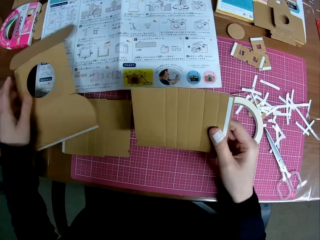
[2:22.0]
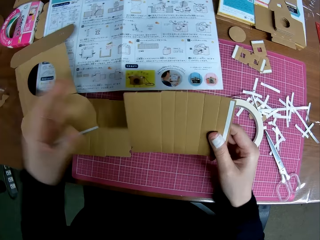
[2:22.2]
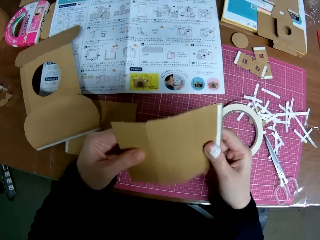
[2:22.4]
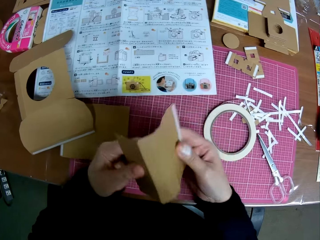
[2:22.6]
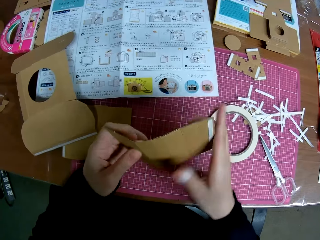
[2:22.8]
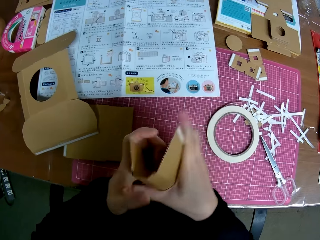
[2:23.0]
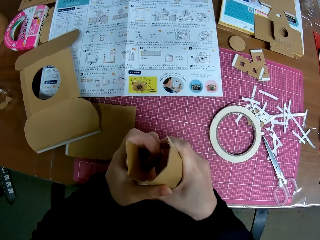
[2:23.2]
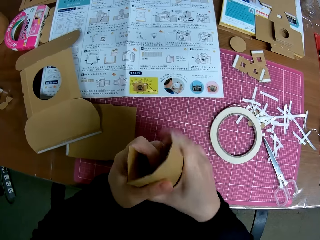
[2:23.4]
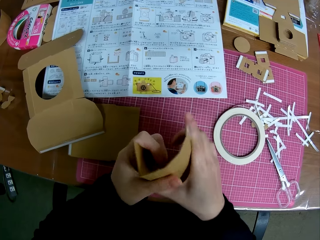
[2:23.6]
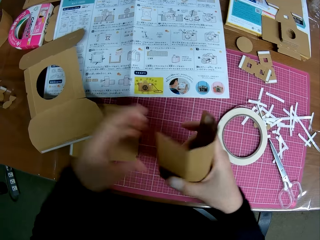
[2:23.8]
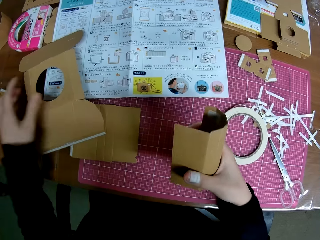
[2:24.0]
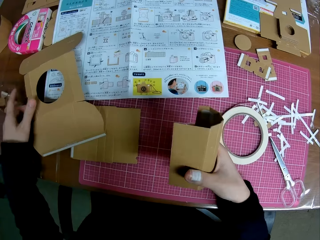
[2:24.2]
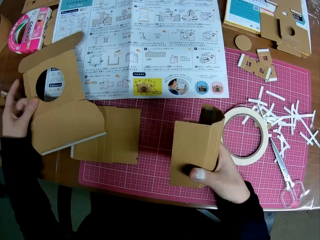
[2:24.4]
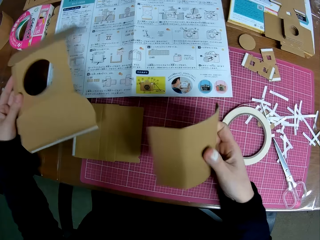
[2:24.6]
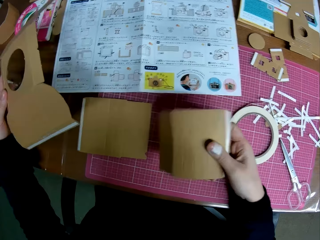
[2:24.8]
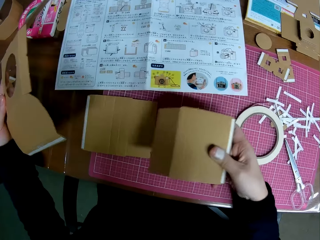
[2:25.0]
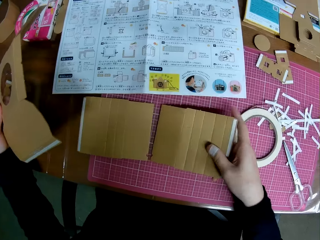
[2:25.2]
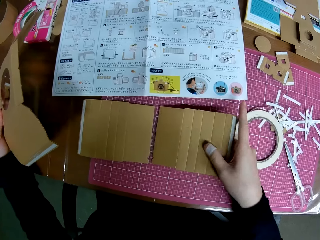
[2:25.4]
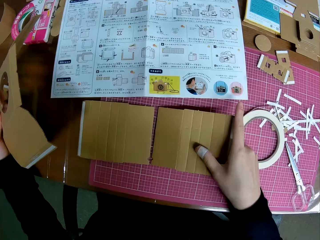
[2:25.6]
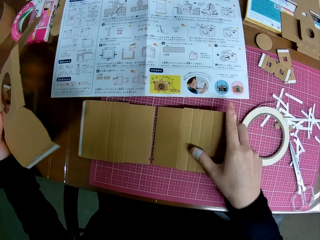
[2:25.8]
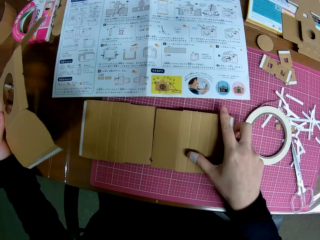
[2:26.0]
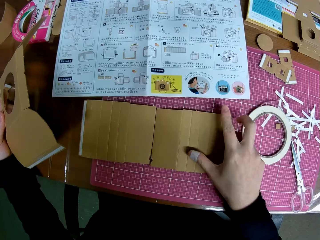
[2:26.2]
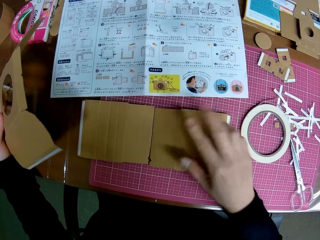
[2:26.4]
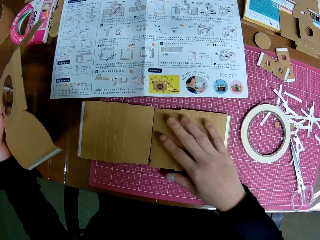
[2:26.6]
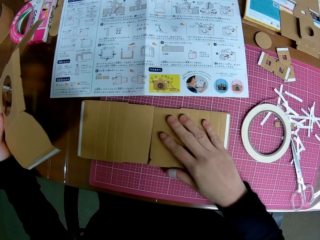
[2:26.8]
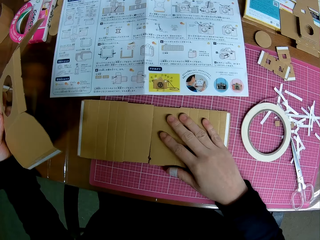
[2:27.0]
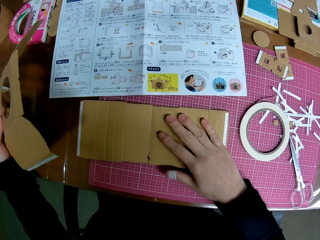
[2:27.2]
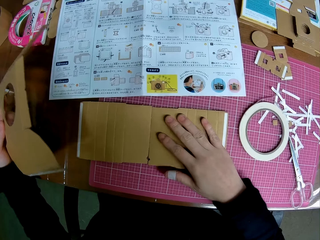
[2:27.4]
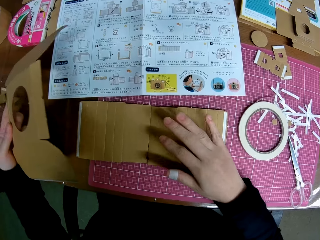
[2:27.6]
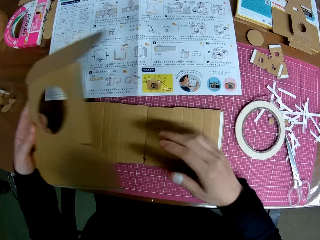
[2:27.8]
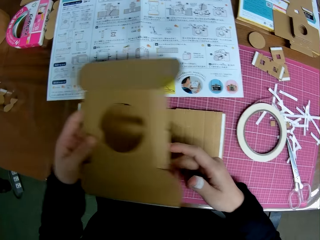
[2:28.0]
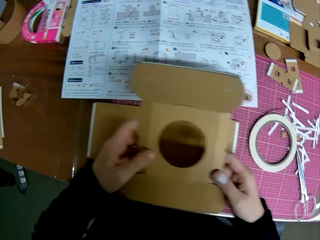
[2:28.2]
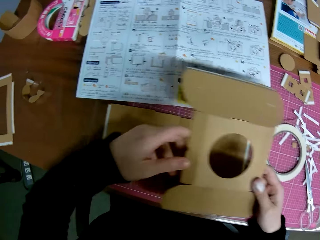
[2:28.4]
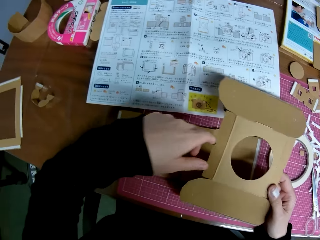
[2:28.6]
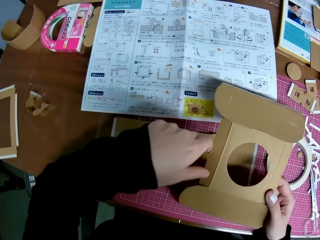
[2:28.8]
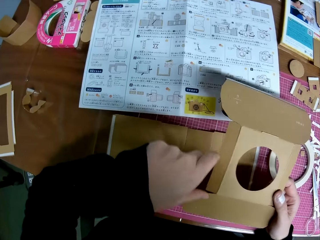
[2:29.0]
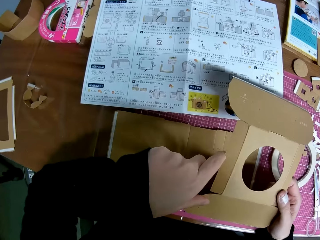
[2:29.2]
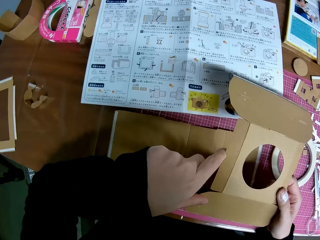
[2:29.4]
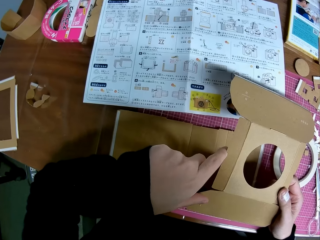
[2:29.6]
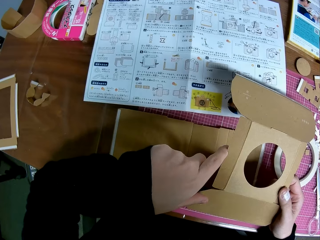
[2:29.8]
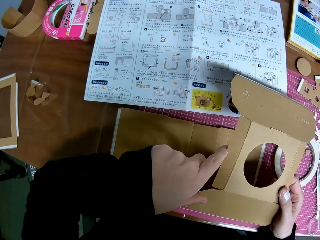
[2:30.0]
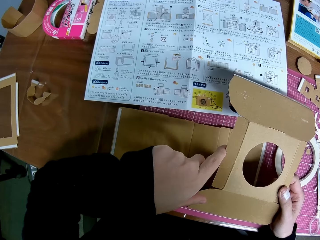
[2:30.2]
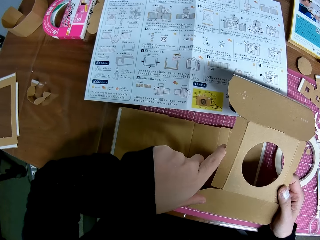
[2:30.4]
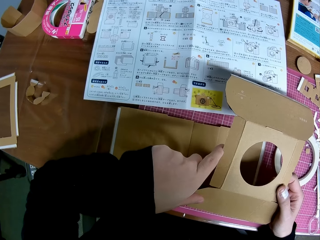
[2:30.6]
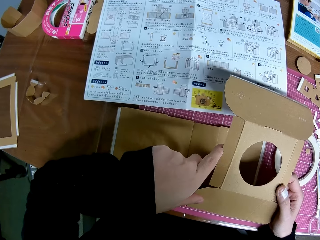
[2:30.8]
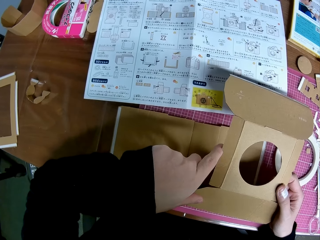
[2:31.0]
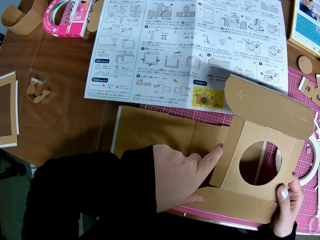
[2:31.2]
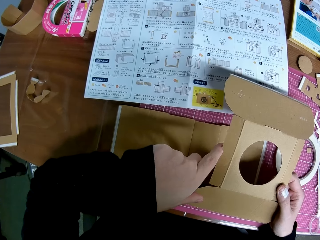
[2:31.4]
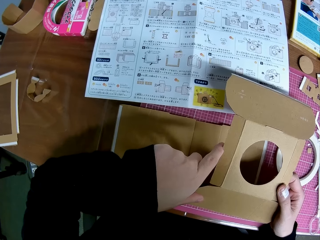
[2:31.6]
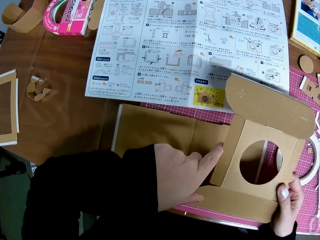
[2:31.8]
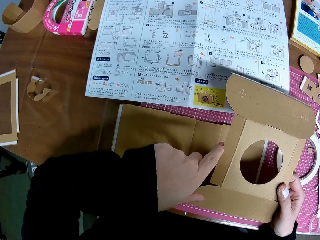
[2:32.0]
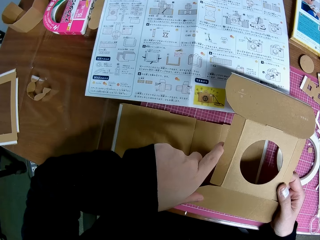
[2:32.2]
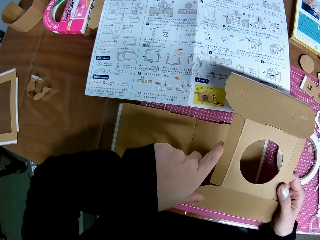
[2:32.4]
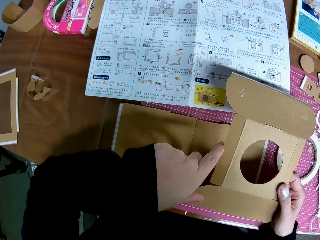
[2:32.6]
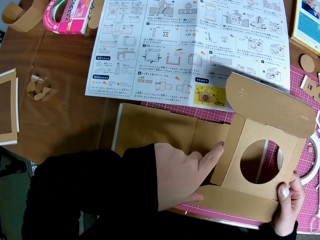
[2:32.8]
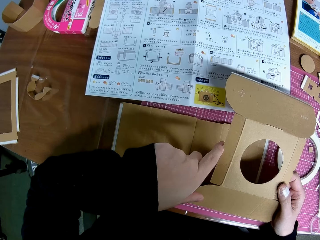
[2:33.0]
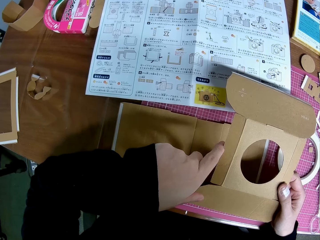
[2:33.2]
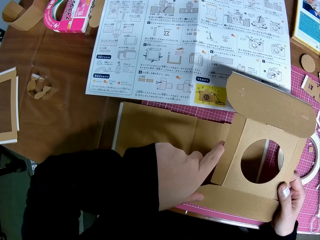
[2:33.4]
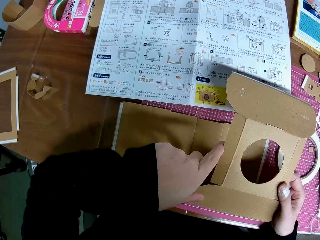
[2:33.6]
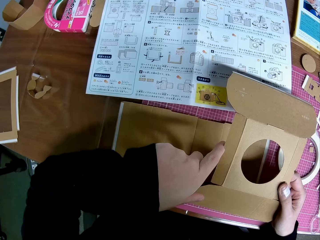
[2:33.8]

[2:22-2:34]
The camera wearer drops the piece of paper mechanical model in his left hand on the table. He handles a piece of paper mechanical model with both hands. He folds the paperboard. He picks a piece of paper mechanical model from the table with his left hand. He places a piece of paper mechanical model on the table with his right hand. He places his left fingers on the piece of paper mechanical model on the table. He stares at the instructional manual paper.

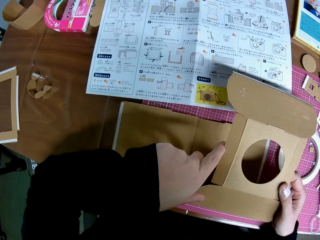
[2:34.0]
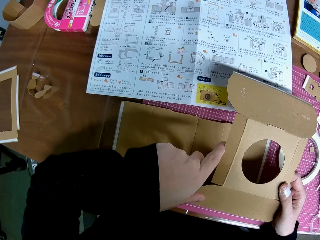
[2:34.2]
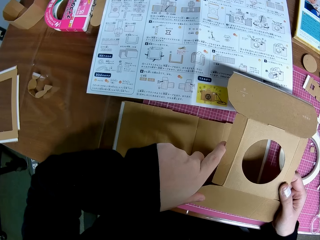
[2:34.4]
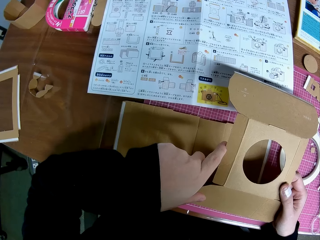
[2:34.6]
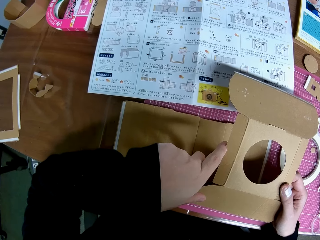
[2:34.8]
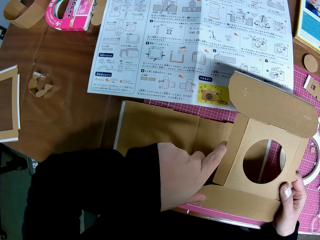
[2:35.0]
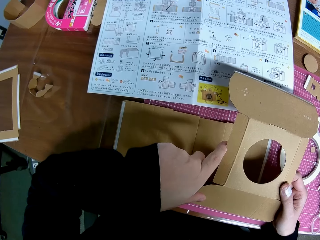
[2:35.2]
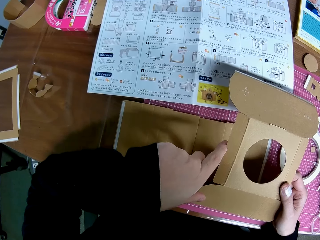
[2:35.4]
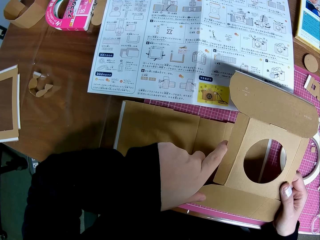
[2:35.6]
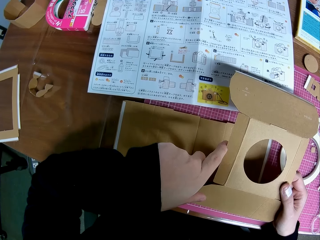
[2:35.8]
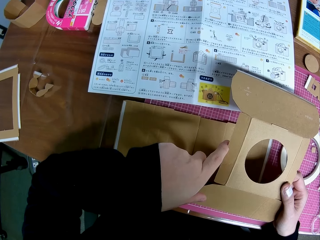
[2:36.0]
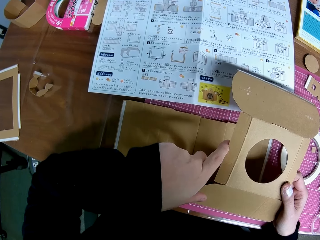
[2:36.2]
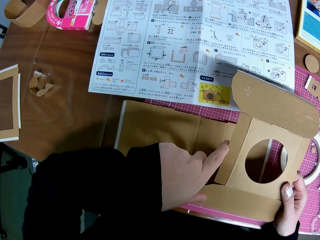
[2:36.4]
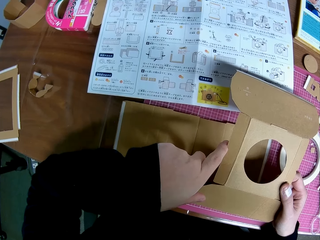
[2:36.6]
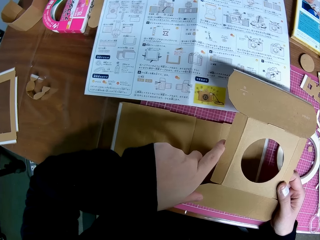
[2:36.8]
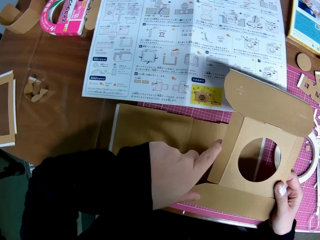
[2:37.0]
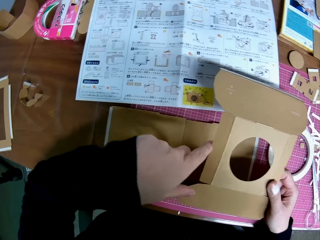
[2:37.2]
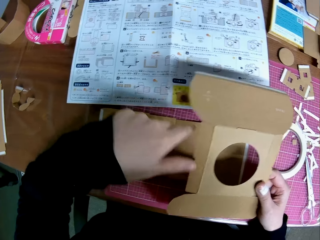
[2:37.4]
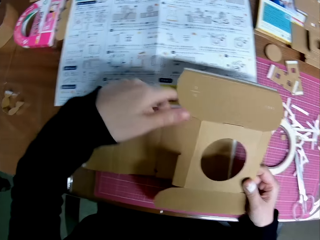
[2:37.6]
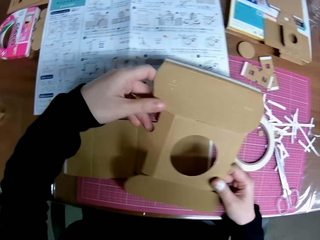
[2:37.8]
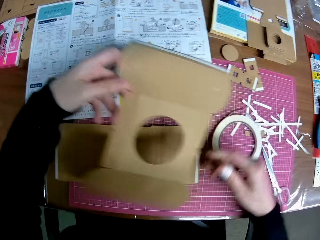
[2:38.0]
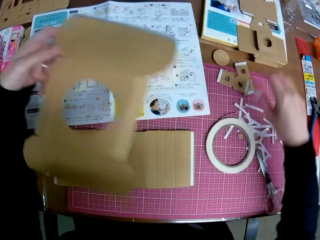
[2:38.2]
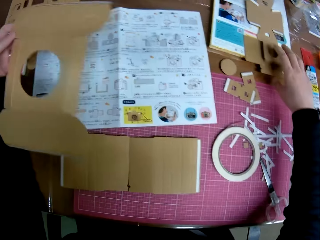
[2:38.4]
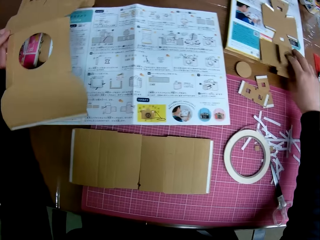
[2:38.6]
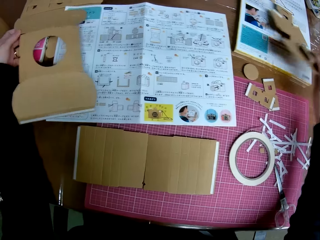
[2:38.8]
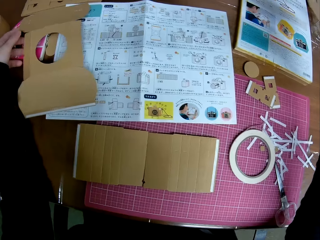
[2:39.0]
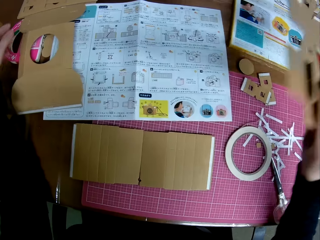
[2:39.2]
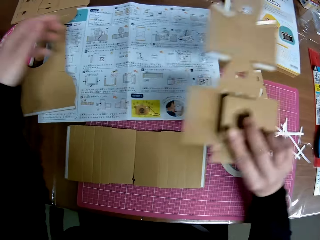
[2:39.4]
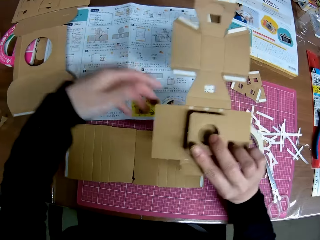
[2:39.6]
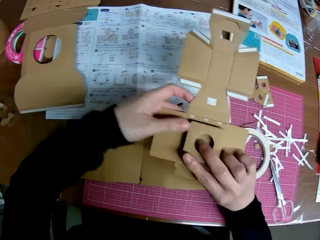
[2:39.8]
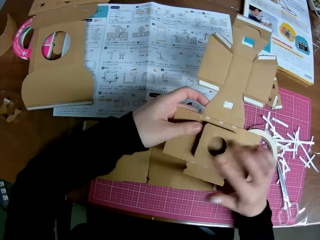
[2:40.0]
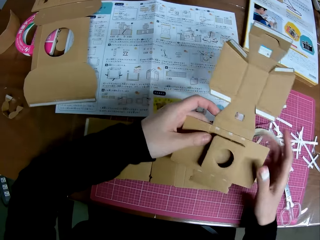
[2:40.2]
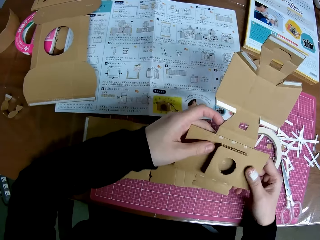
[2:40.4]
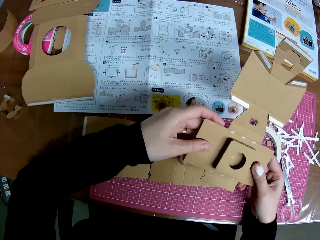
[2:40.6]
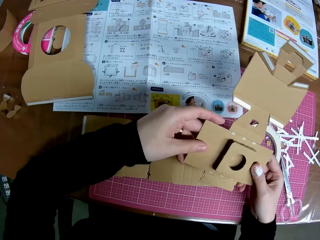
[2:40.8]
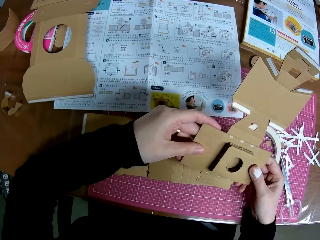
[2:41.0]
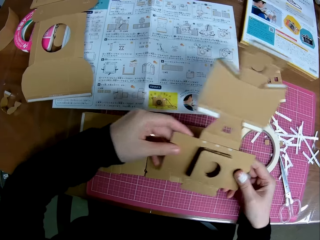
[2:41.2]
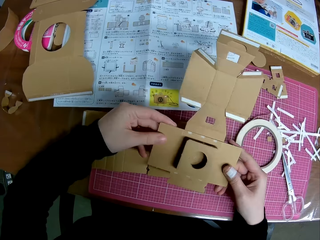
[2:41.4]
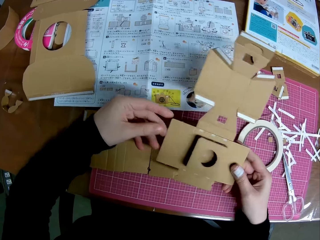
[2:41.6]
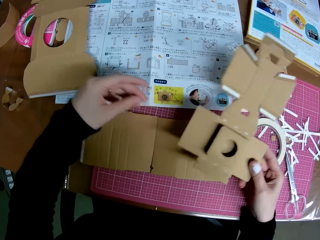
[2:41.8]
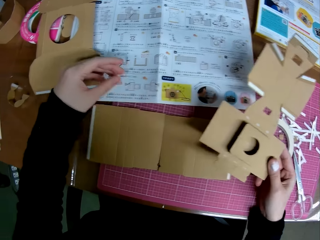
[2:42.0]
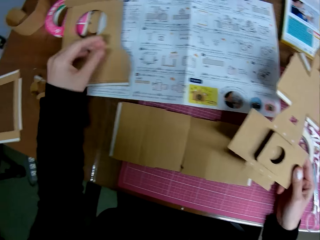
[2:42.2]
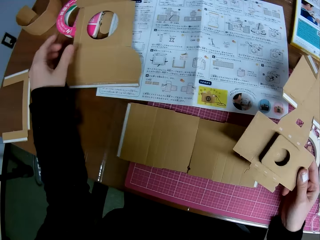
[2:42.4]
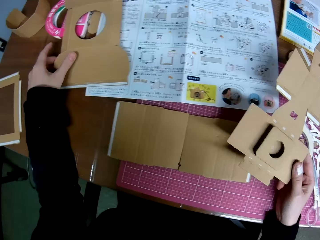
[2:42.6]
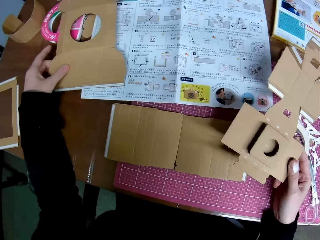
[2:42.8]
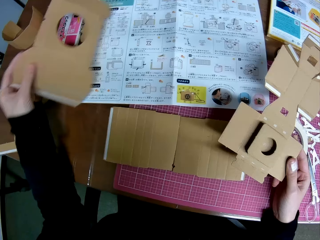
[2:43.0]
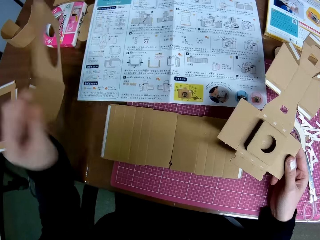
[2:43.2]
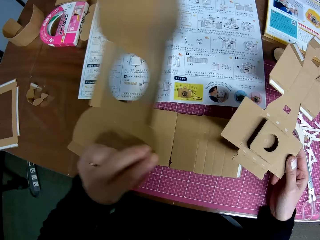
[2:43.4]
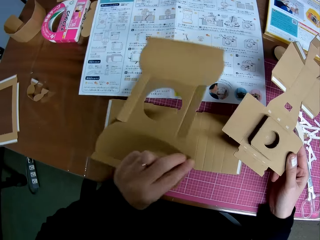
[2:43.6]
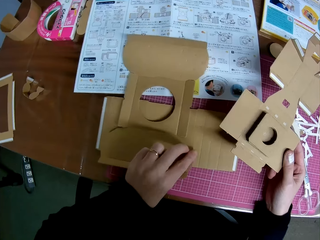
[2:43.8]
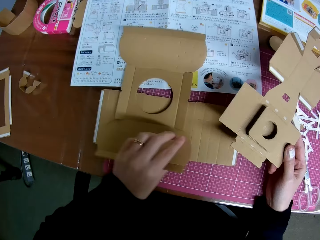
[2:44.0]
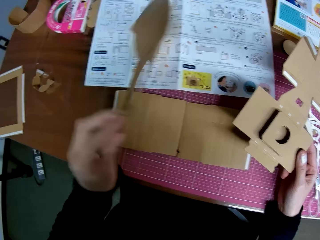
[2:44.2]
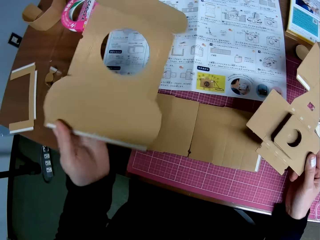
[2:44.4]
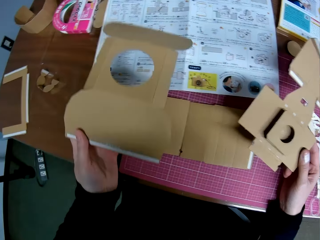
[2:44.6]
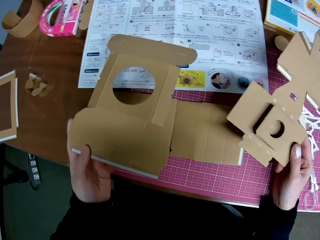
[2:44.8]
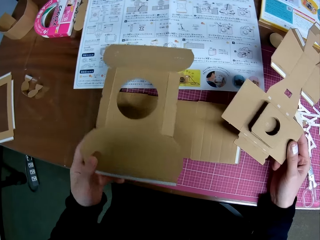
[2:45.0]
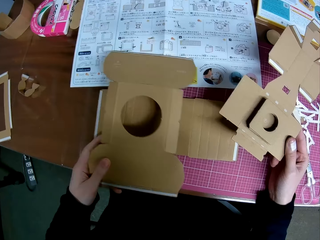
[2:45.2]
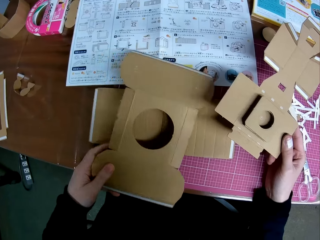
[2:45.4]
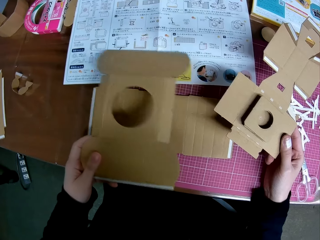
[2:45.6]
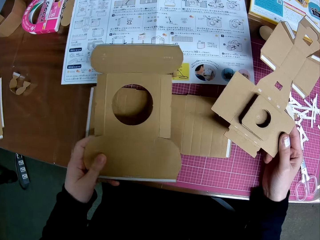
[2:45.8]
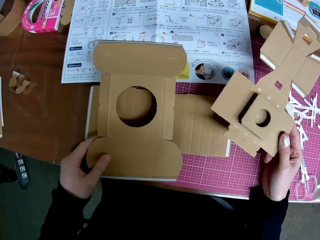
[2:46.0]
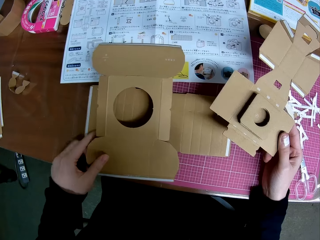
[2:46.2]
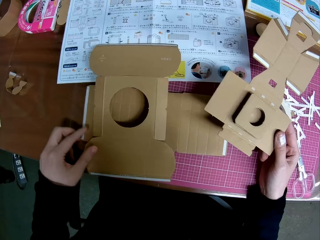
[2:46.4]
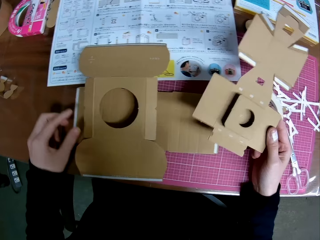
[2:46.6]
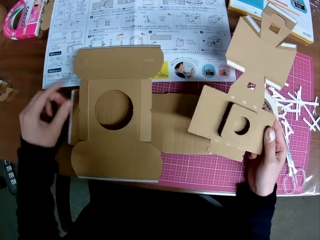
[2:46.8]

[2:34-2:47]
The camera wearer passes the piece of paper mechanical model in his right hand to his left hand. He picks a piece of paper mechanical model from the table with his right hand. He holds the piece of paper mechanical model with both hands. He picks a piece of paper mechanical model from the table with his left hand. He turns the piece of paper mechanical model with his left hand. He places the piece of paper mechanical model on the table with his left hand.
